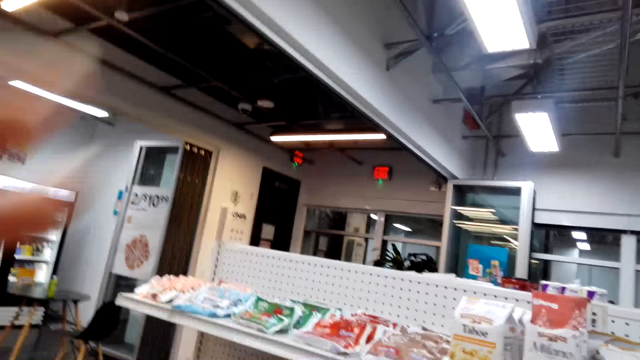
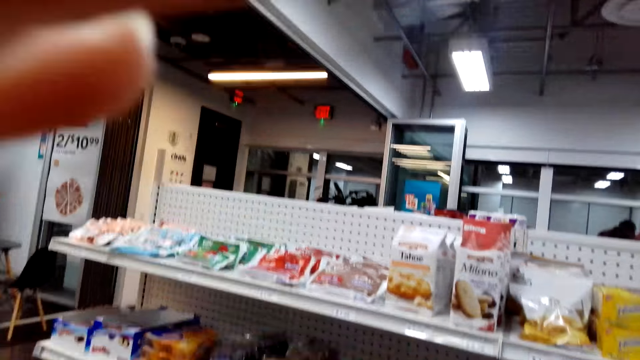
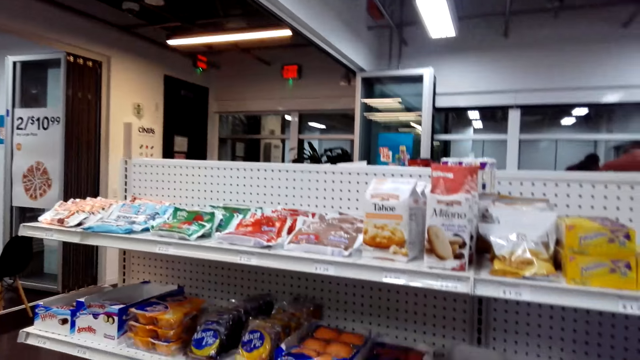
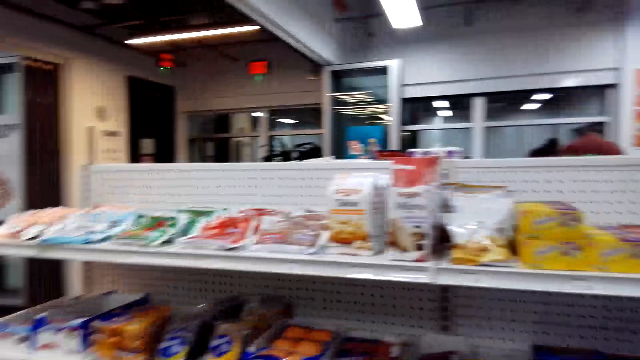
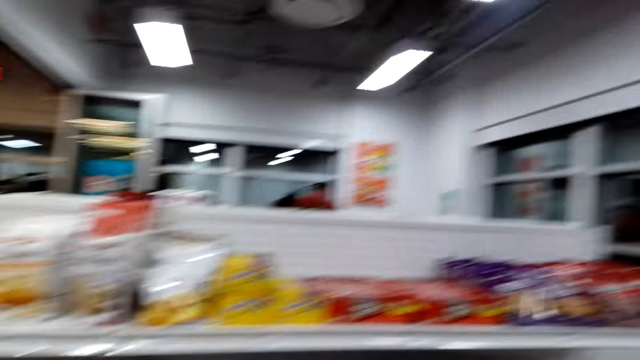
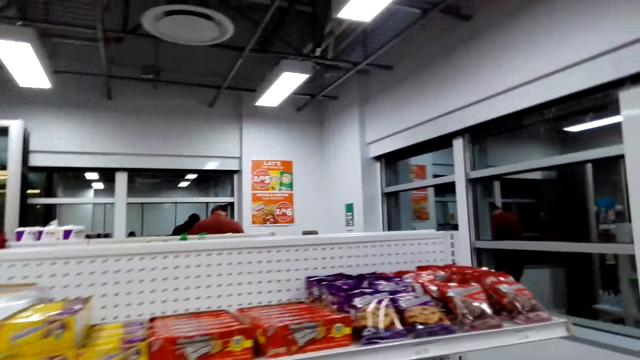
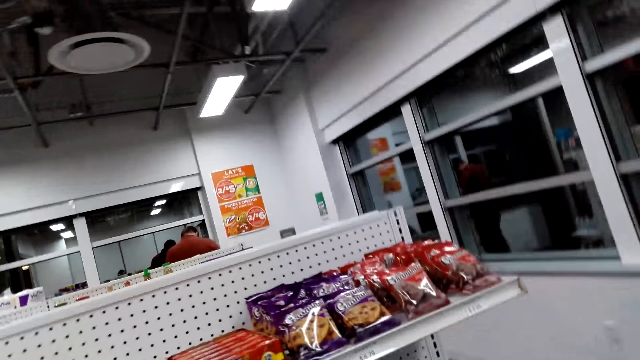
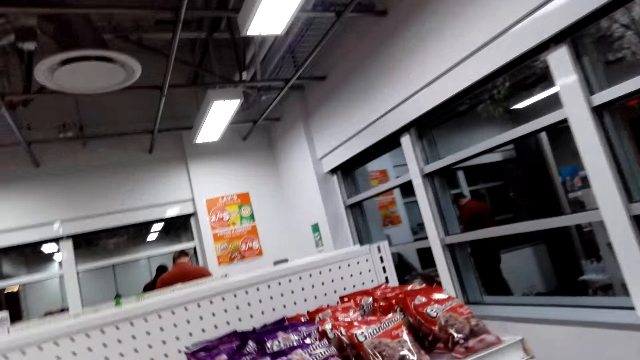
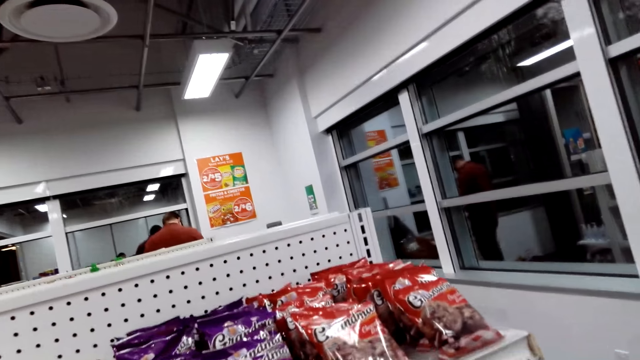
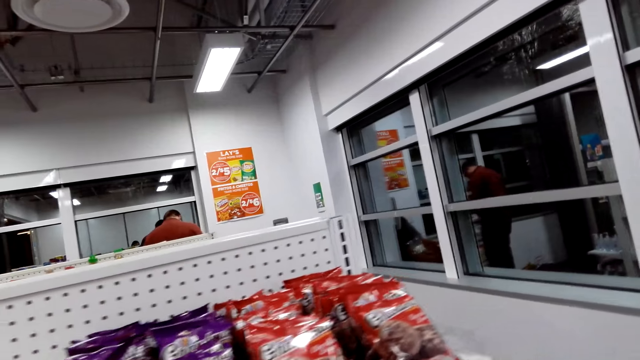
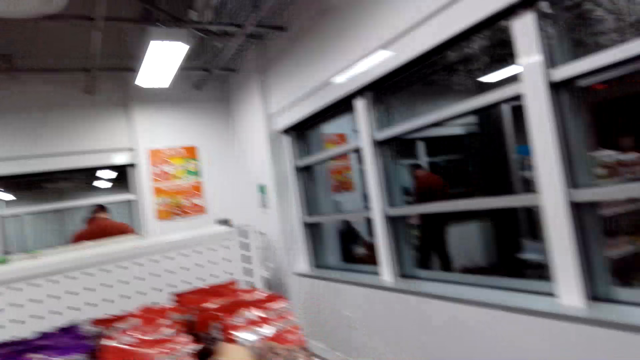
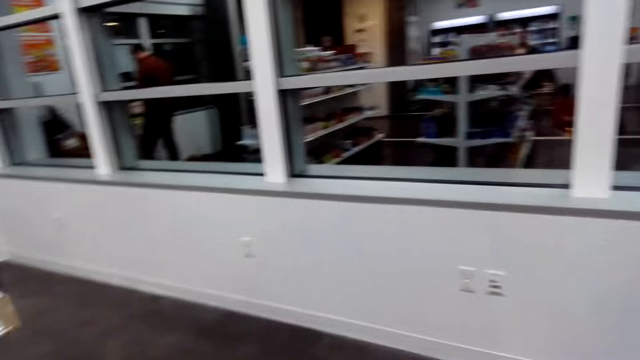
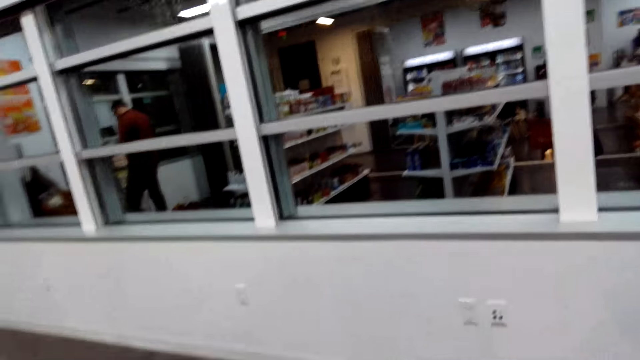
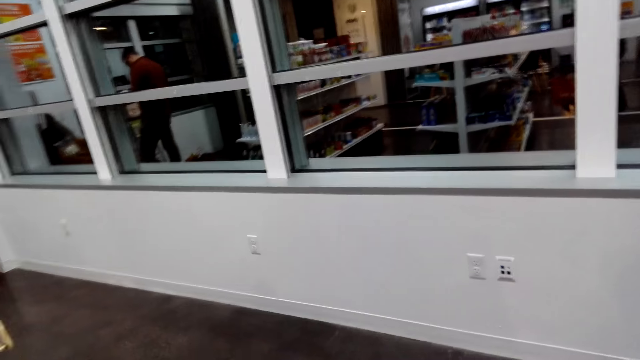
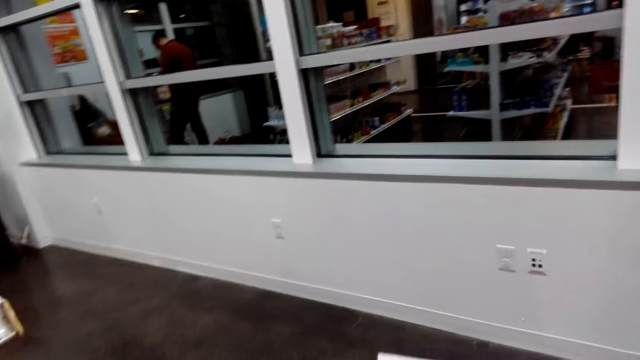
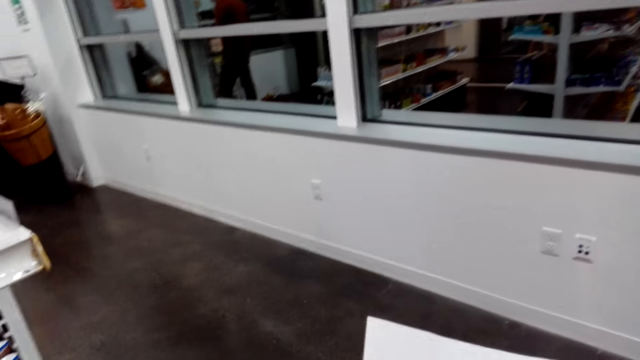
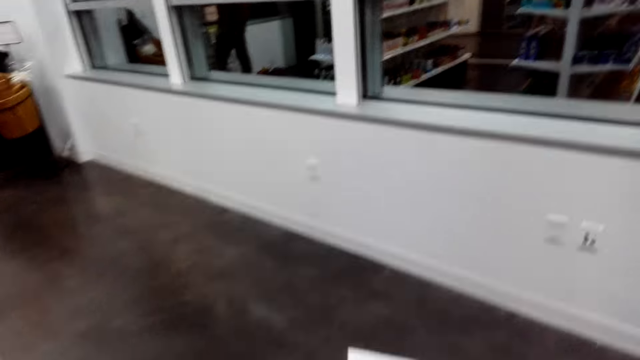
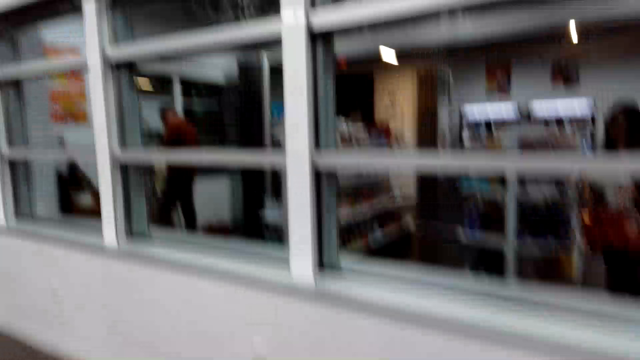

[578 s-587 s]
The camera wearer adjusts the camera. They walk around.

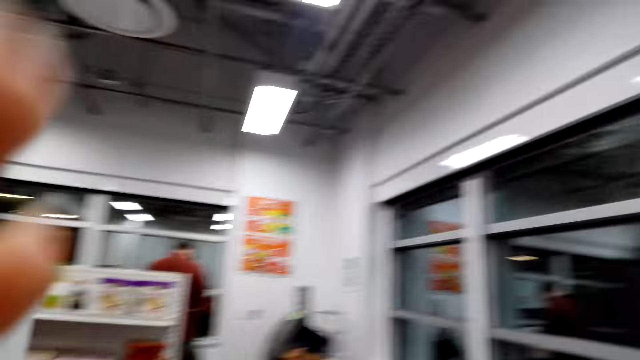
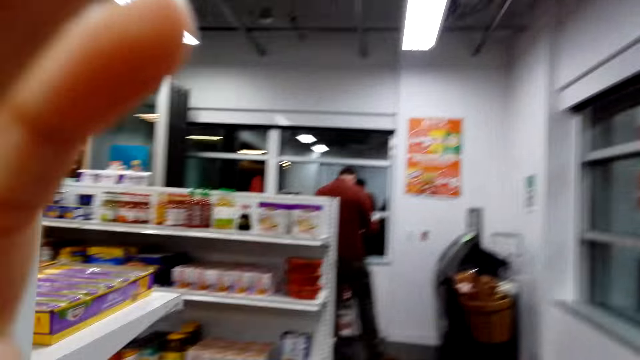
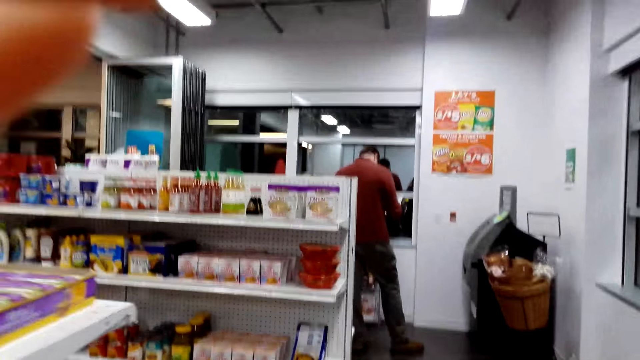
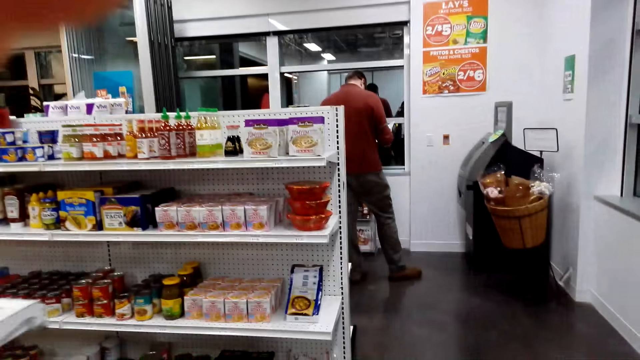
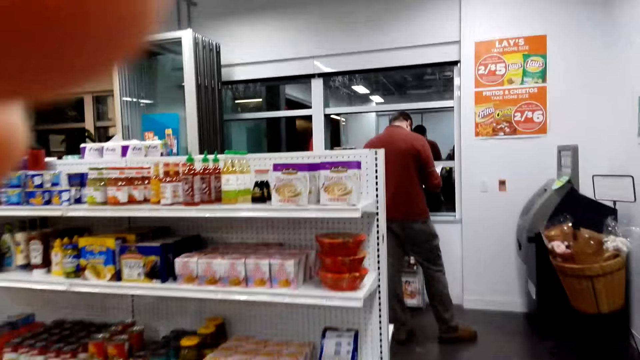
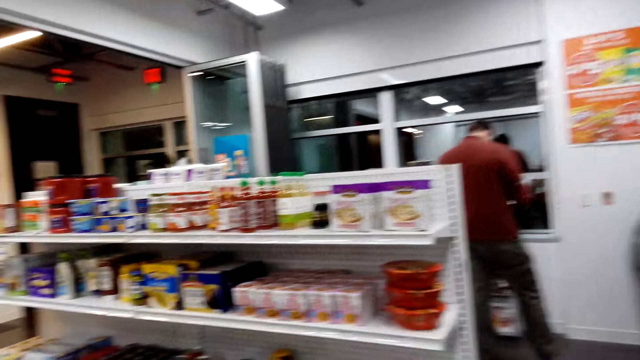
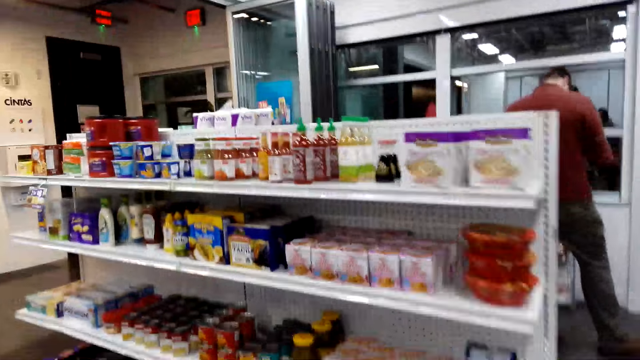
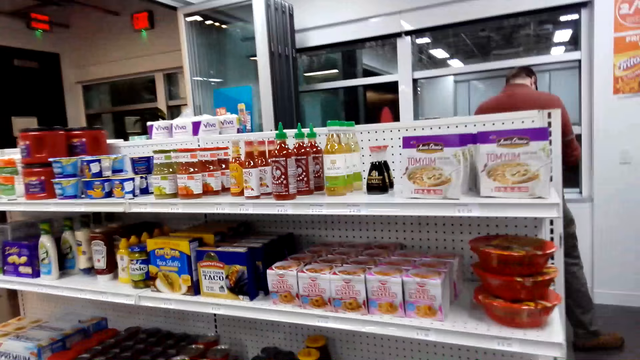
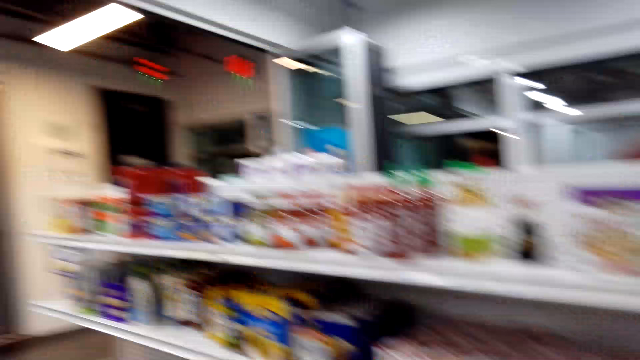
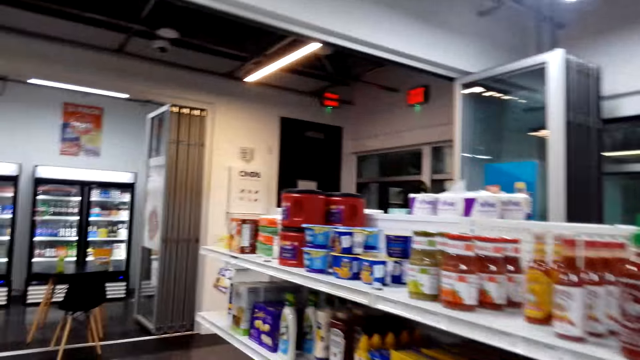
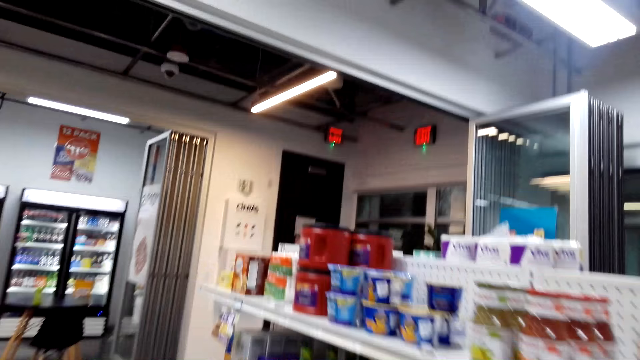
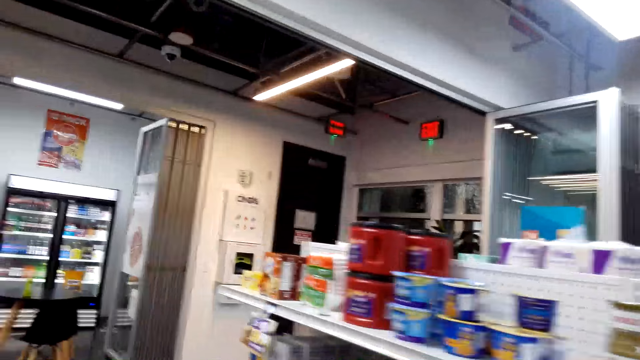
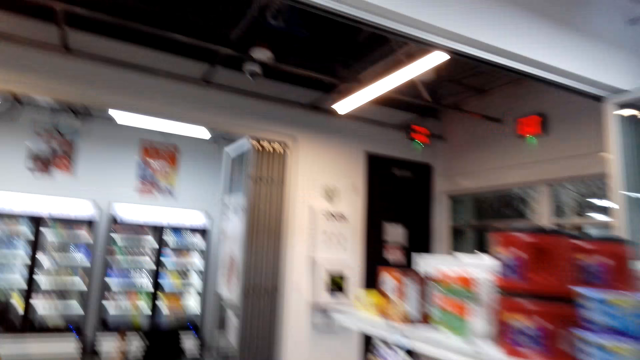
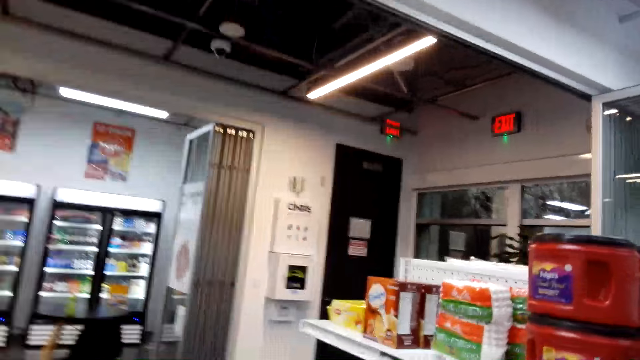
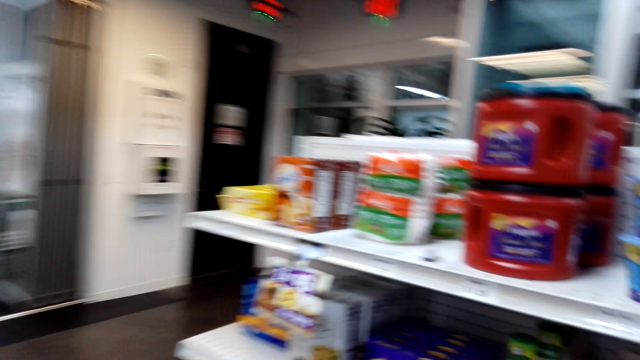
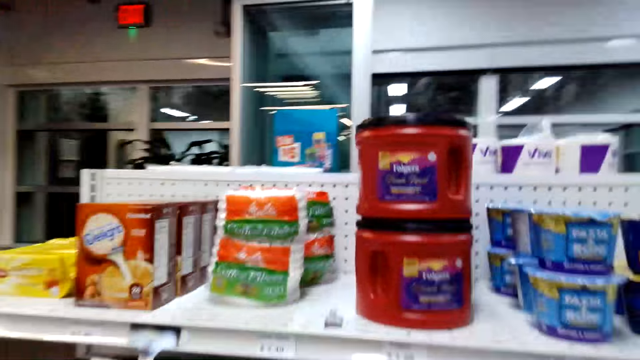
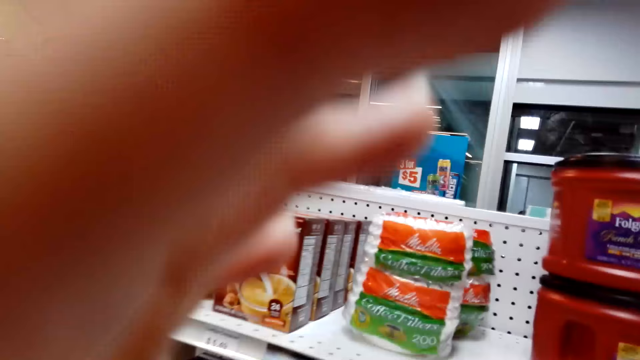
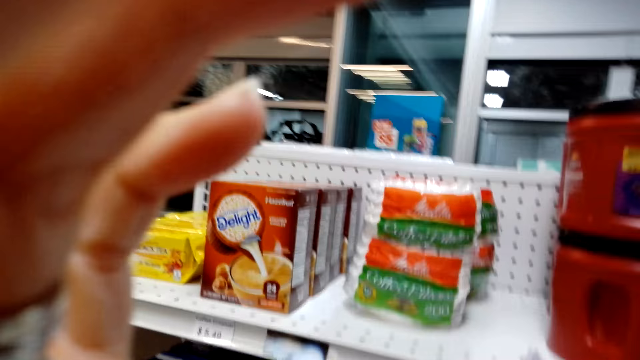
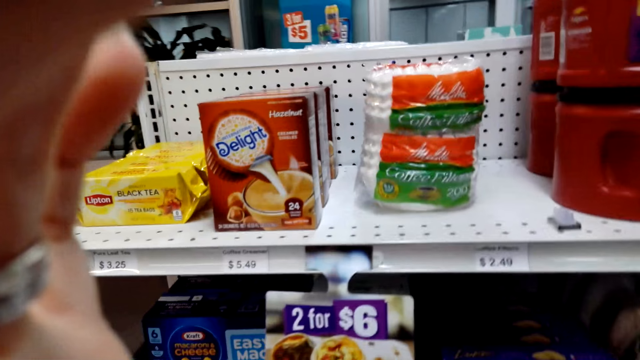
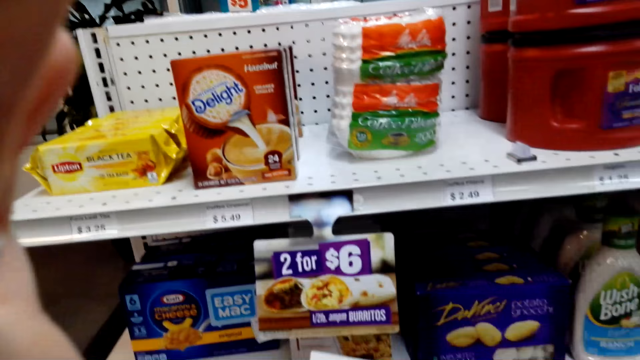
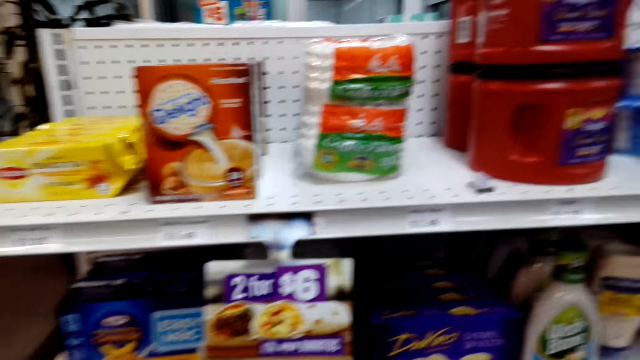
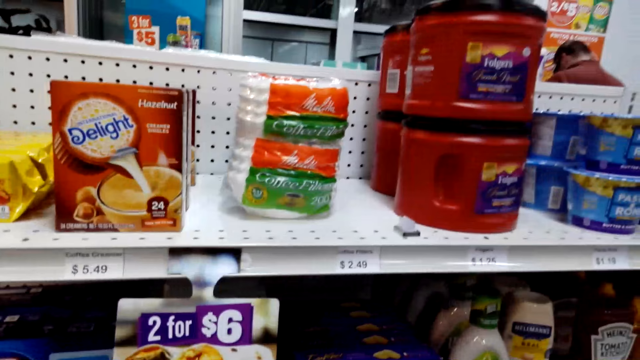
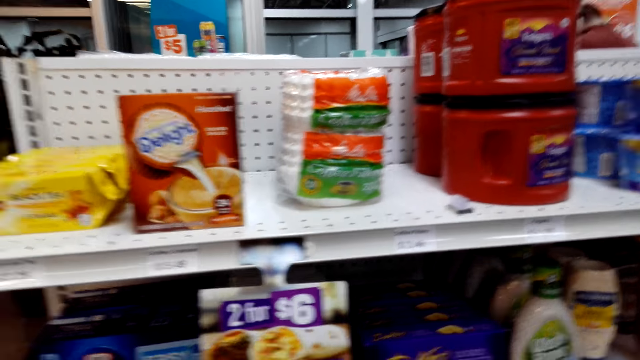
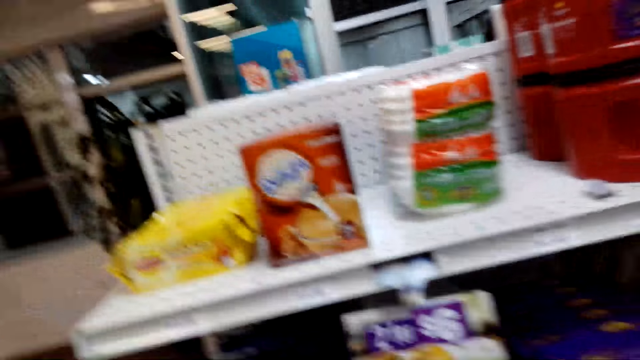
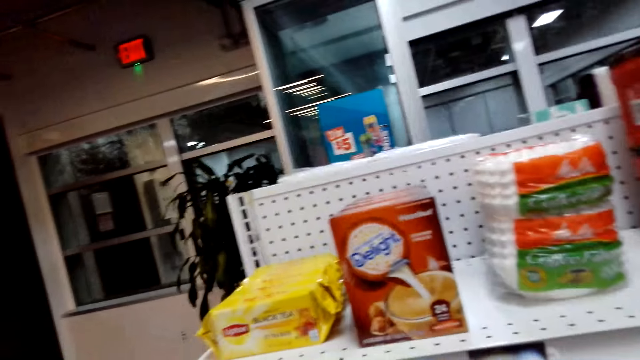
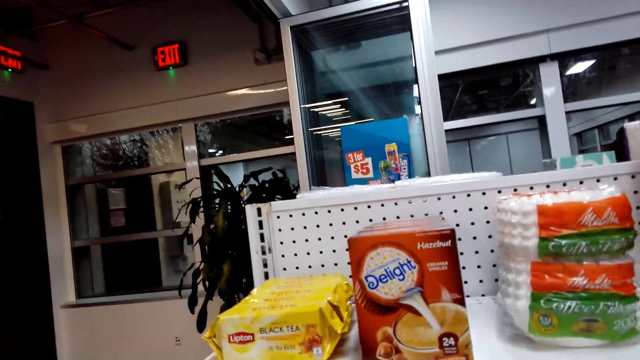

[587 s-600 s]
The camera wearer adjusts the camera. They walk around.
